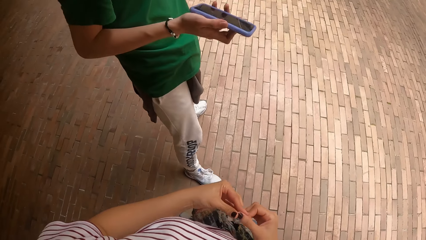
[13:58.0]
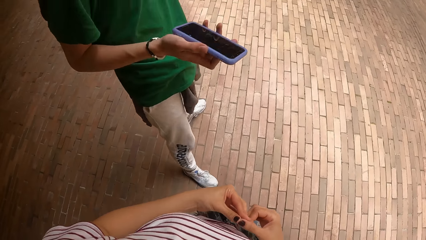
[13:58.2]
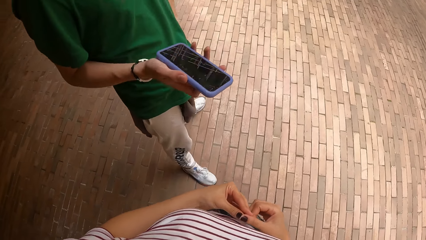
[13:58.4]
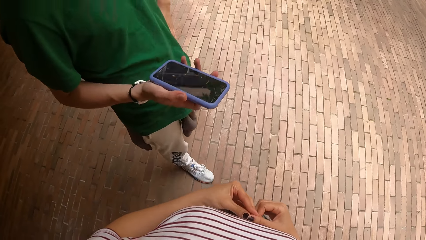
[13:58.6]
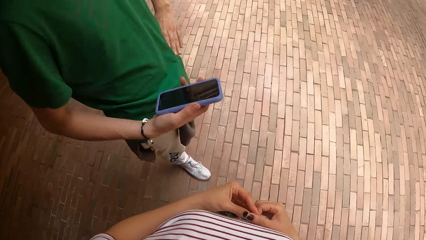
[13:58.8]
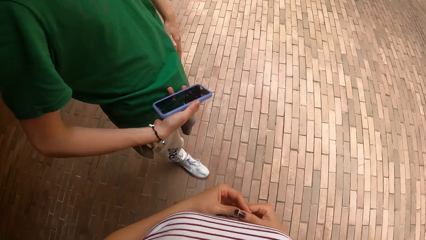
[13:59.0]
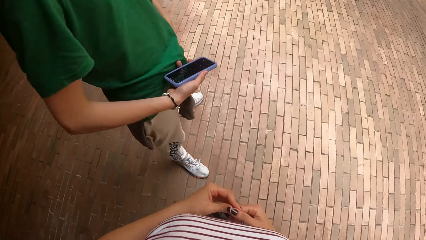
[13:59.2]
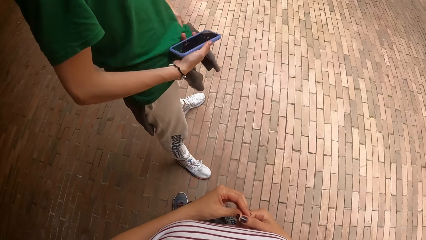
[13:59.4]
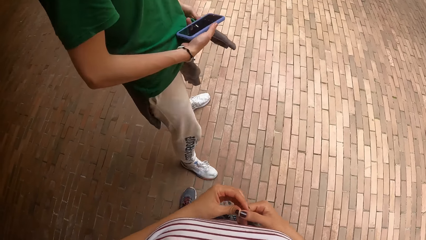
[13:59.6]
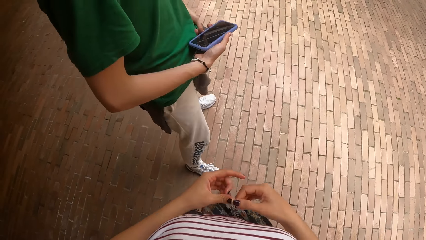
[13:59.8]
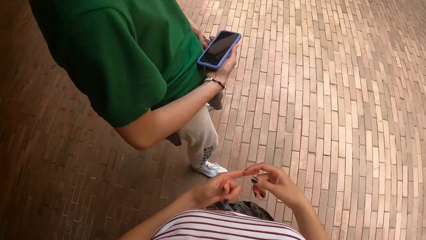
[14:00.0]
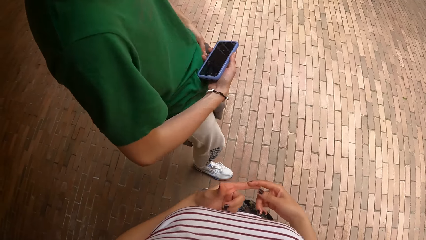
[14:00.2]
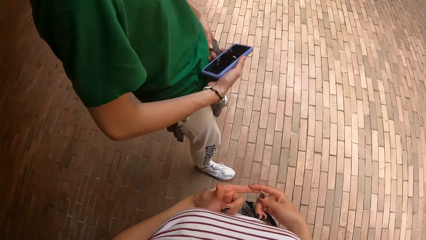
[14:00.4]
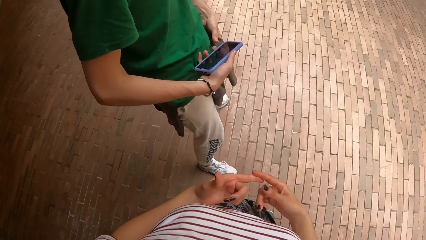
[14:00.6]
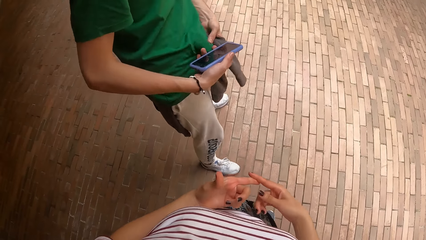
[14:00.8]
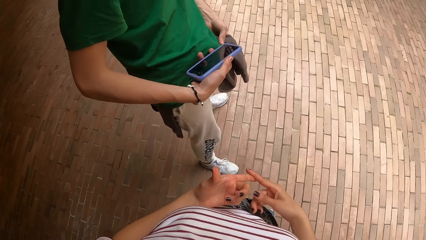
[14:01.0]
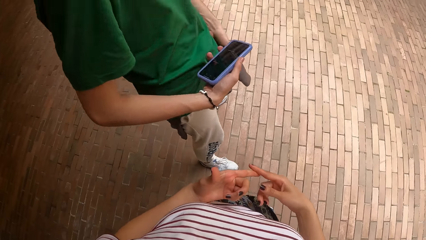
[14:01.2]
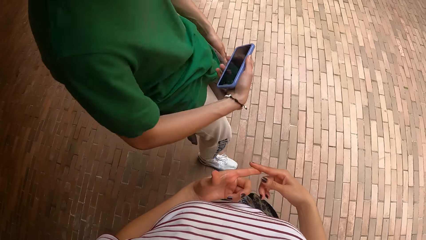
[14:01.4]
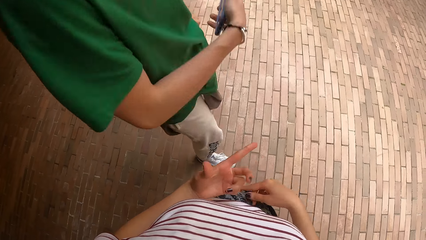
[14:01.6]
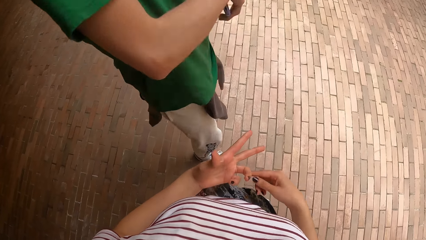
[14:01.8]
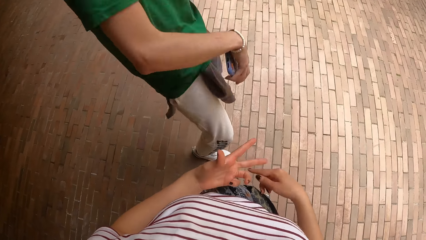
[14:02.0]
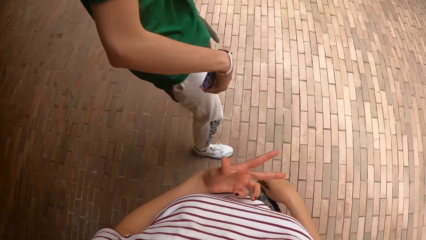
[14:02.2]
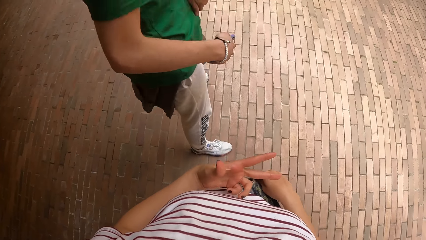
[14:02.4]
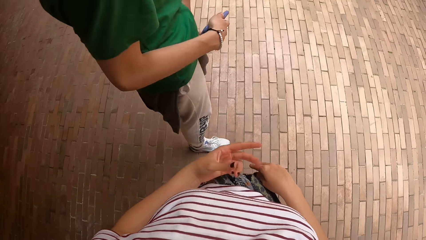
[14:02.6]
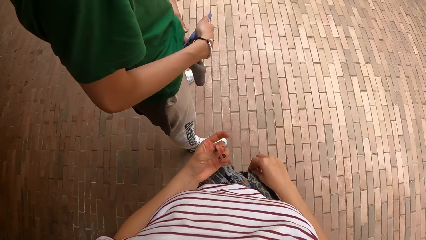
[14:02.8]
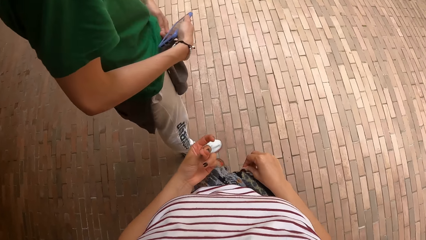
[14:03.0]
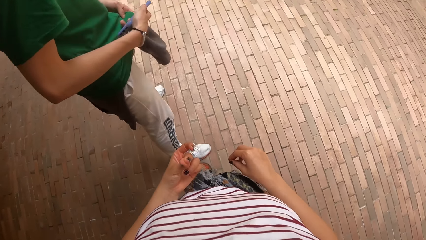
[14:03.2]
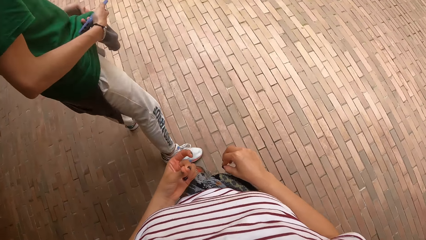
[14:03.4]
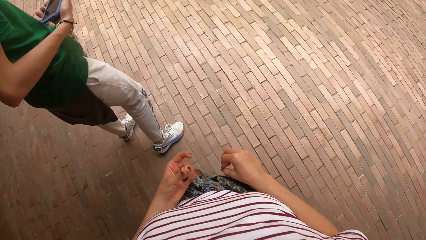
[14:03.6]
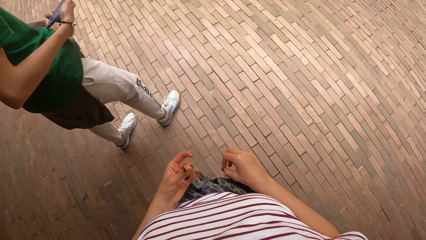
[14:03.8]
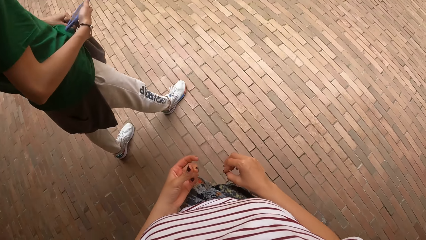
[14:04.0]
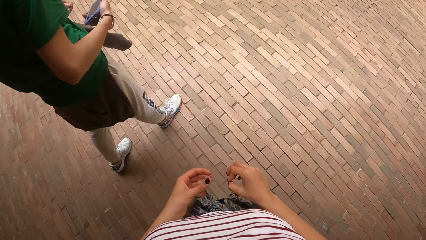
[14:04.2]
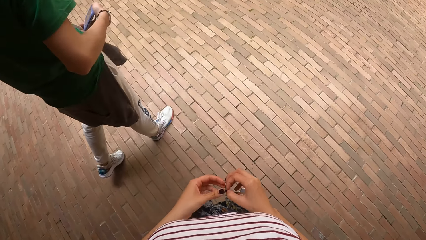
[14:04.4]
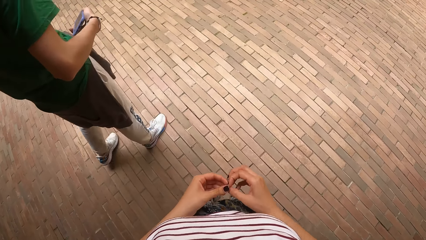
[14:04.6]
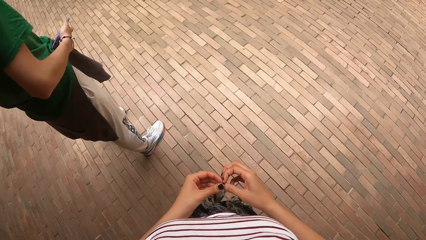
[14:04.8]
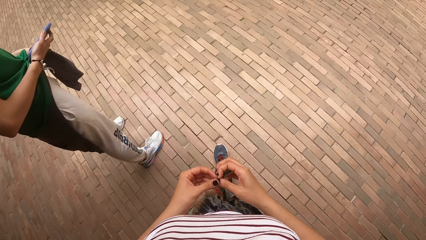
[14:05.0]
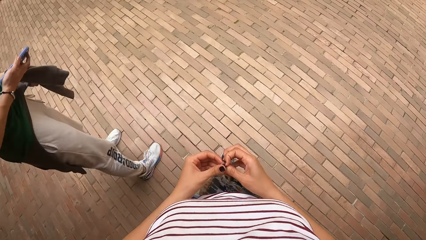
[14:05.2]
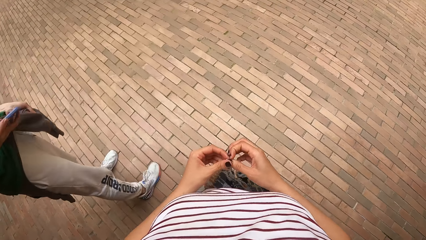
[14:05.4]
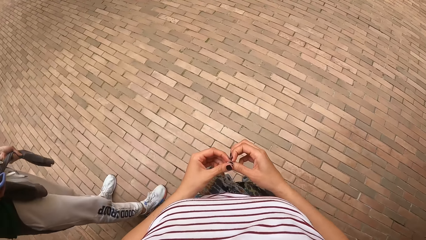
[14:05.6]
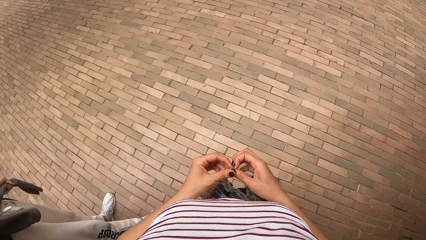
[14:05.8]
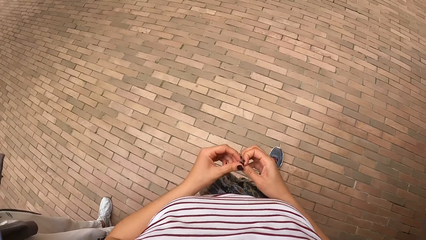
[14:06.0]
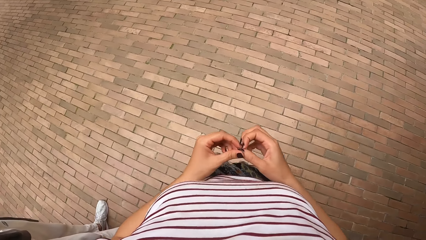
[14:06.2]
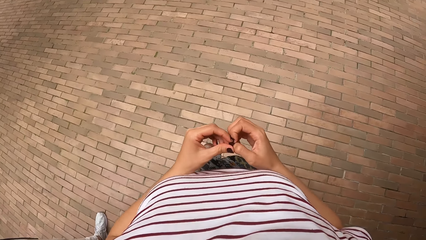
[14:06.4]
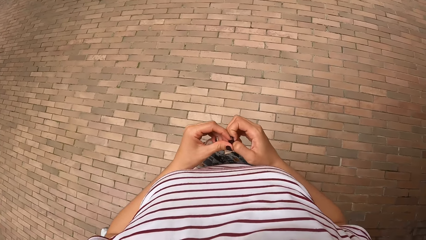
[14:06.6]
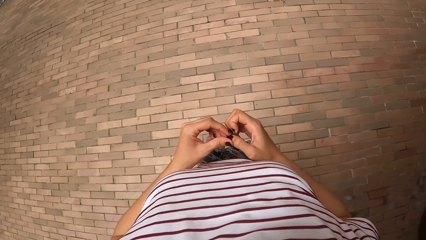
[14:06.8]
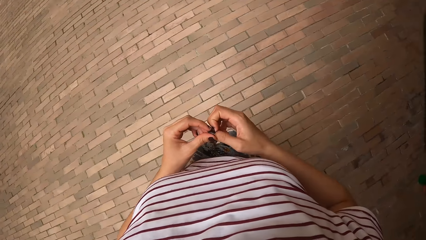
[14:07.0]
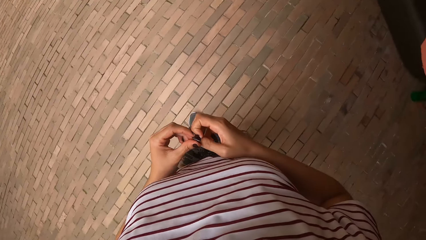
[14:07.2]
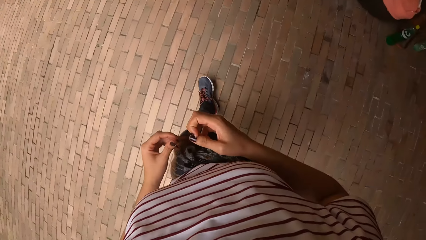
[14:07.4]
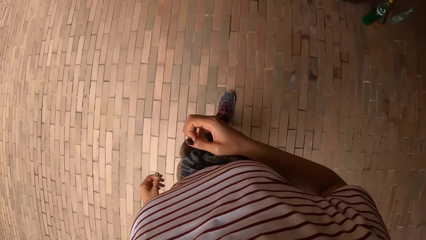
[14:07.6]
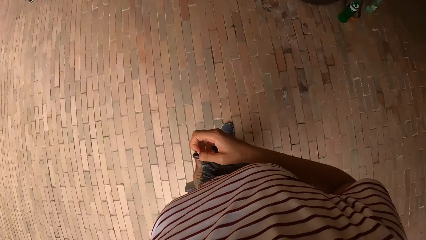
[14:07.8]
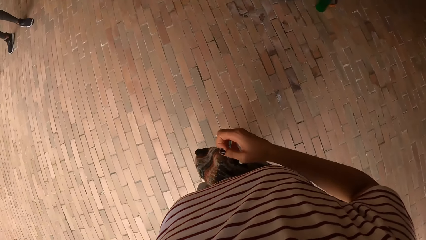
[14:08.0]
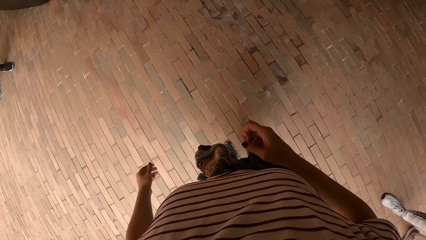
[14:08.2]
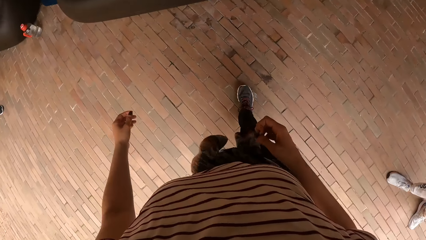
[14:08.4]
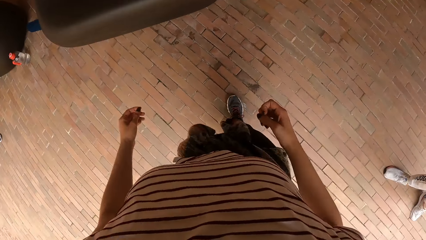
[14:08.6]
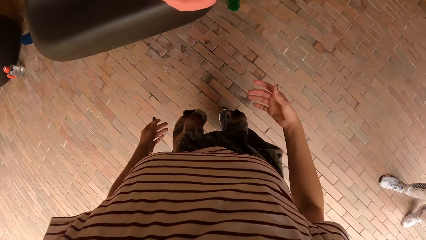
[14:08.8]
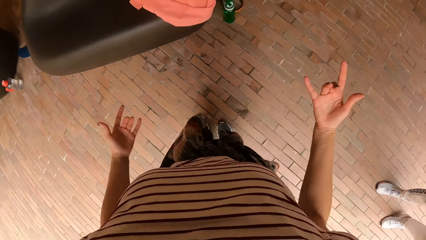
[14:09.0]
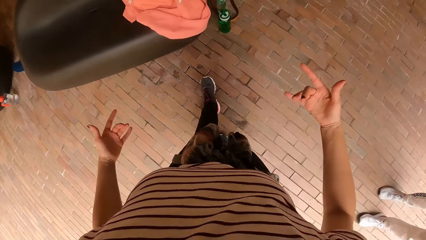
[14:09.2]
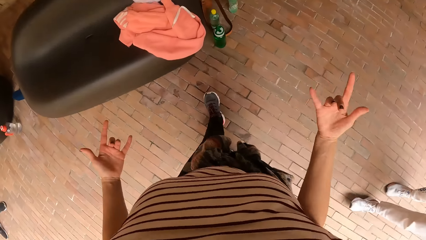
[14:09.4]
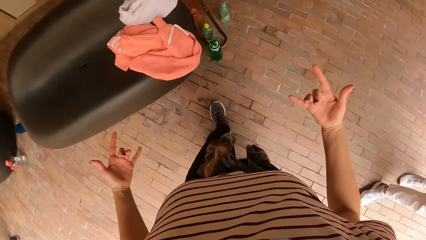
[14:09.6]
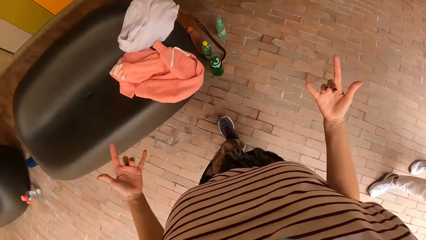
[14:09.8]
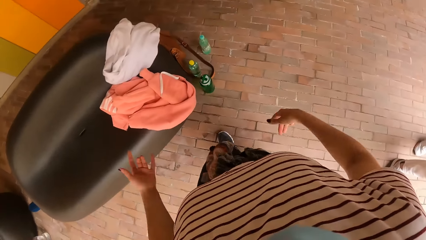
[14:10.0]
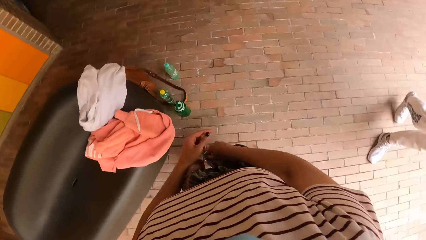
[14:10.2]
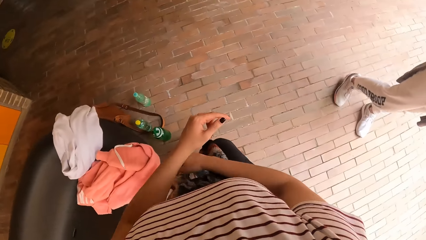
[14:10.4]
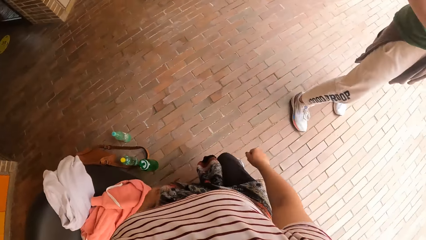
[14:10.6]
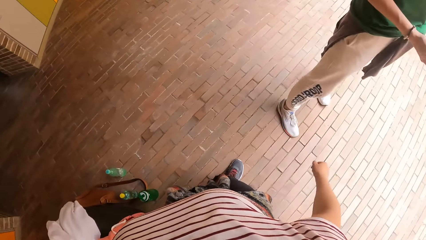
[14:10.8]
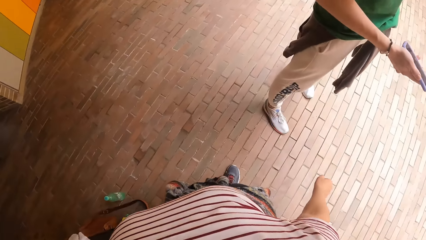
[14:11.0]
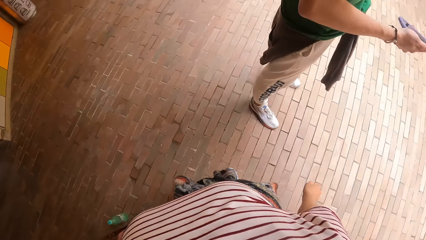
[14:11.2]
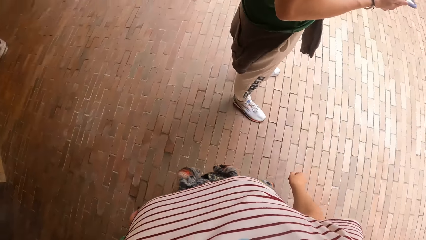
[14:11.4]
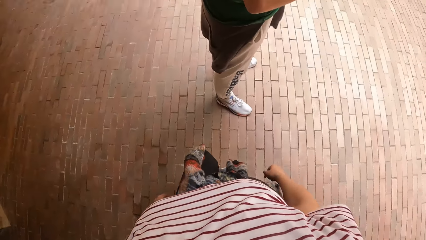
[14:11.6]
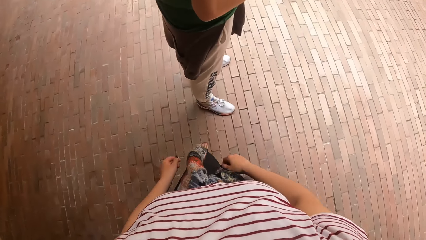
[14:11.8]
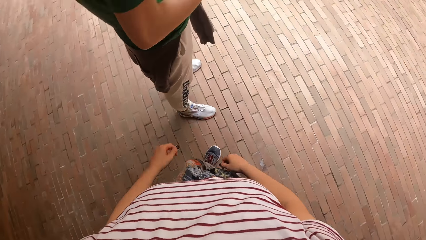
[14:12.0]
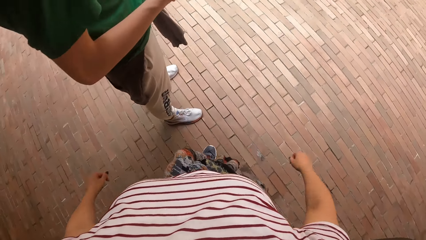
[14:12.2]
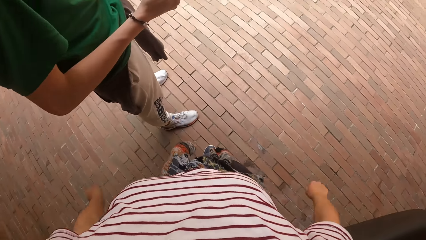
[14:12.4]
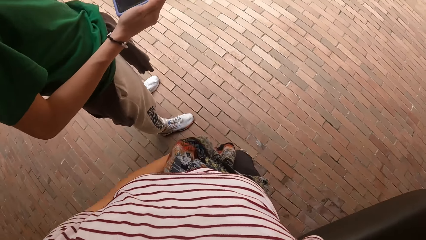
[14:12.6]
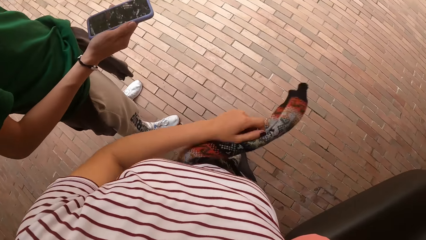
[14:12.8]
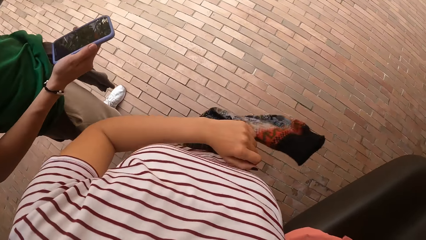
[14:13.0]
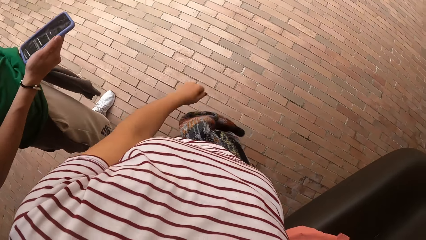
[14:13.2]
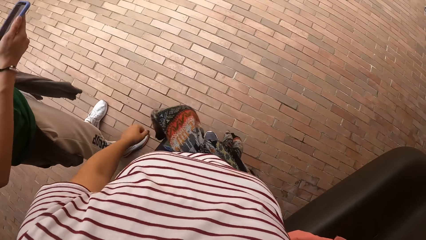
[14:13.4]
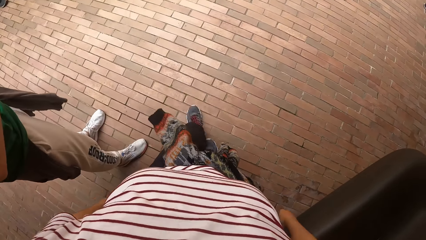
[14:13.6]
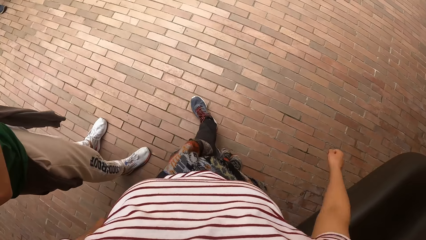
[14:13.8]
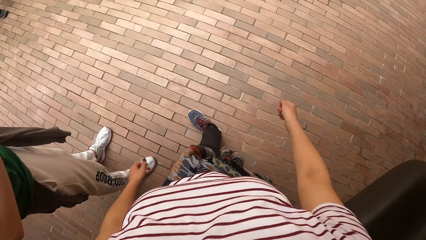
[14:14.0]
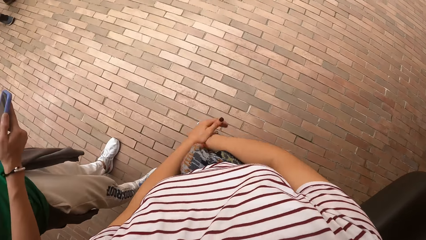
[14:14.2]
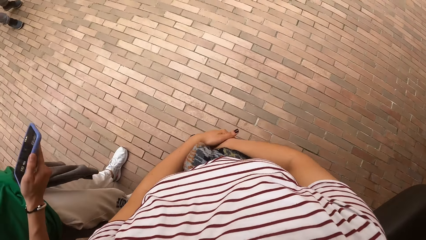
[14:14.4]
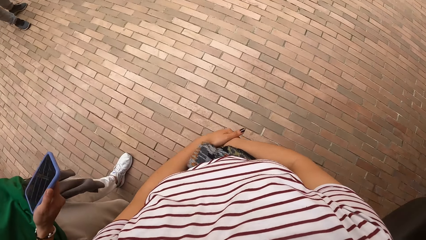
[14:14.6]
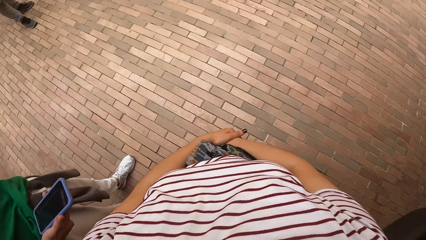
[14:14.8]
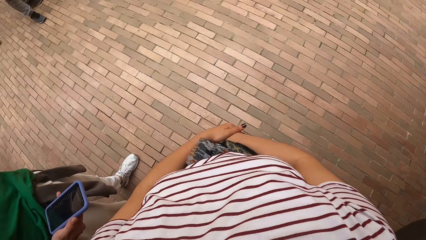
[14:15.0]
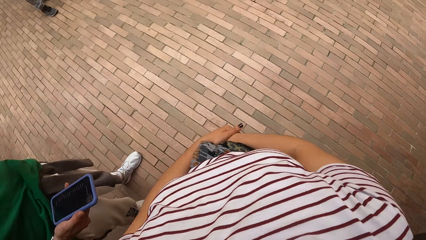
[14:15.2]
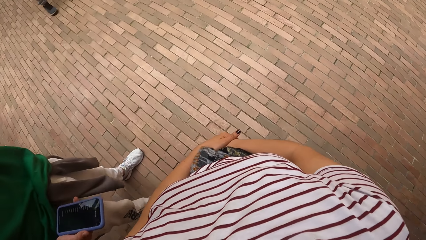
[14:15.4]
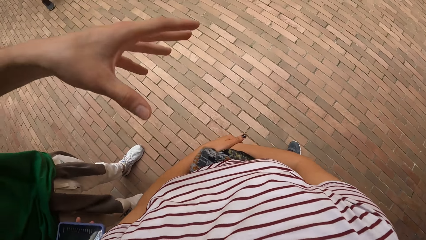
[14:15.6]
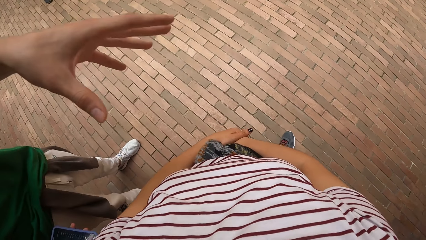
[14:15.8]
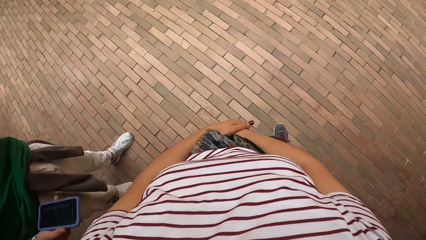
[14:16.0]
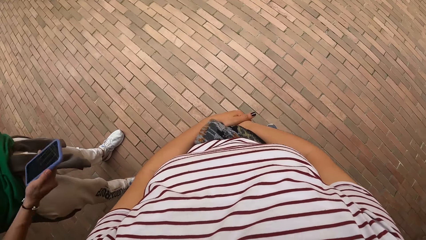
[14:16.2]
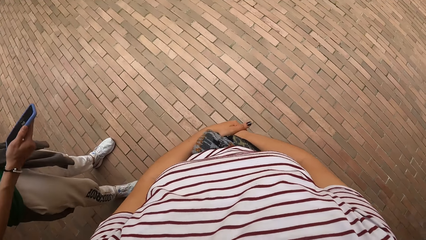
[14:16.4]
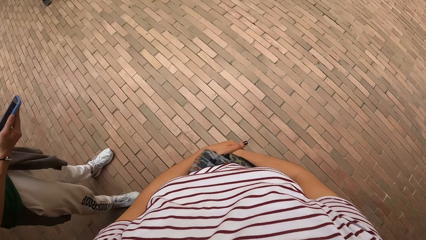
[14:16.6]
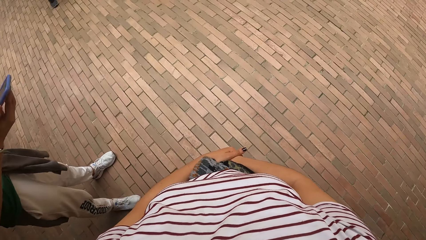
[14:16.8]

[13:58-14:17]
The woman moves around and holds a cardigan or sweater on her waist with both hands. The woman removes both hands from the cardigan on her waist and dances in the building. The woman stops dancing in the building, holds the cardigan on her waist with both hands, and walks in the building. The camera wearer walks in the building. The woman stops walking in the building. The camera wearer shakes hands. They hit the sweater. They stop walking in the building. They cross hands. The woman interacts with the camera wearer. The woman lifts a hand and lifts a phone.
